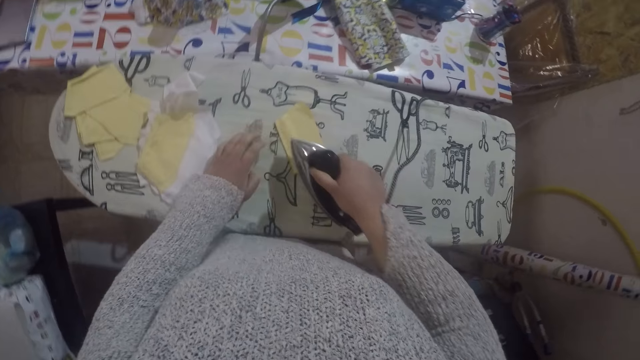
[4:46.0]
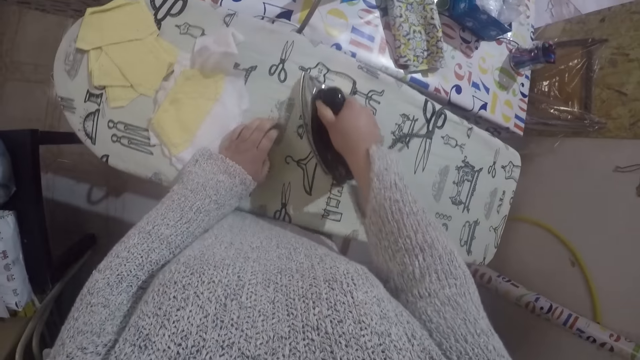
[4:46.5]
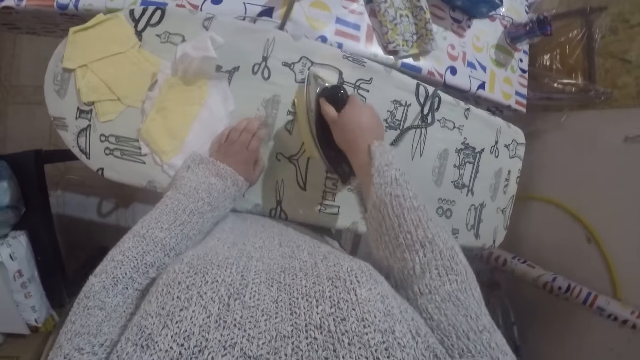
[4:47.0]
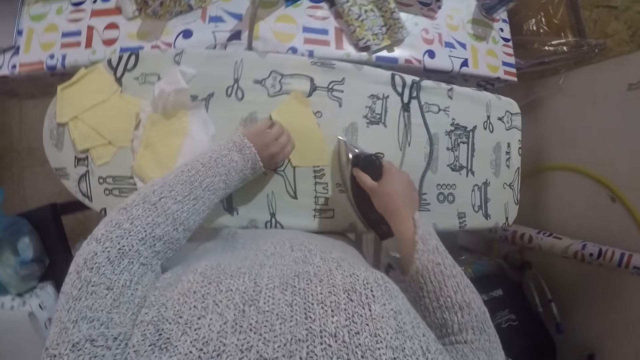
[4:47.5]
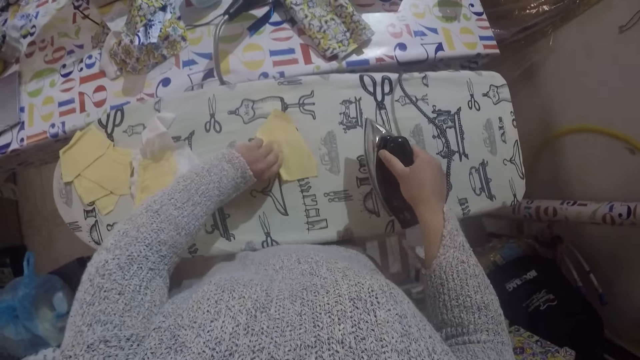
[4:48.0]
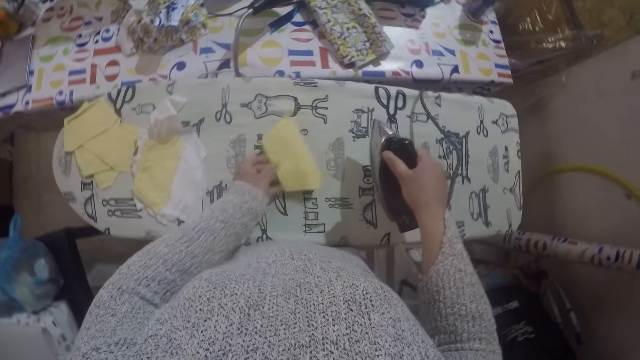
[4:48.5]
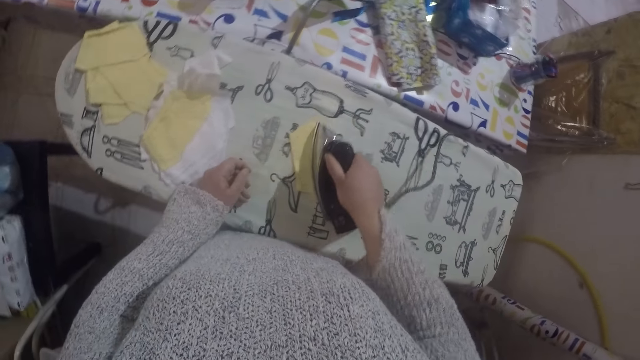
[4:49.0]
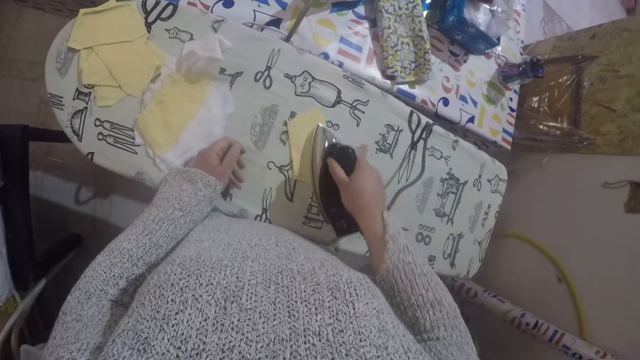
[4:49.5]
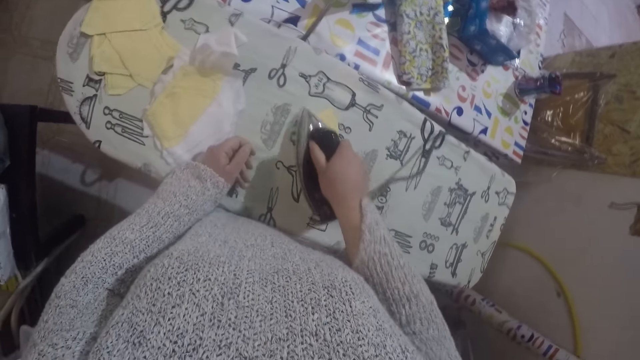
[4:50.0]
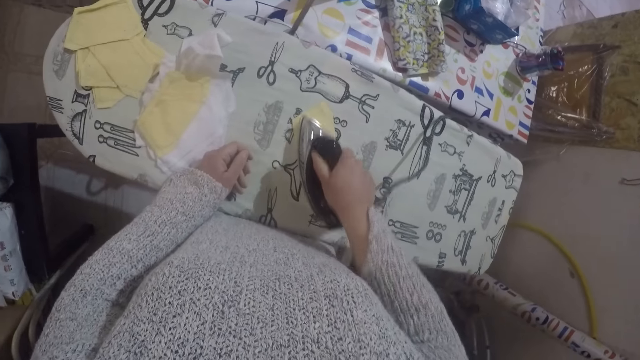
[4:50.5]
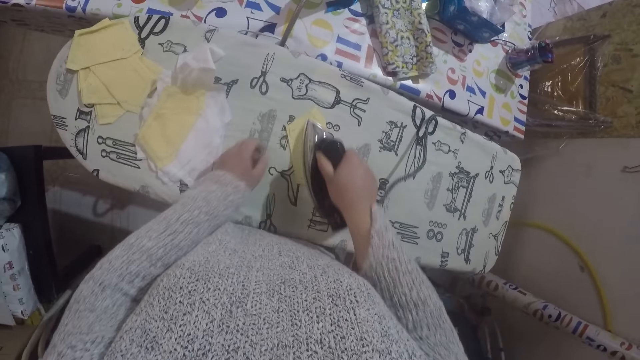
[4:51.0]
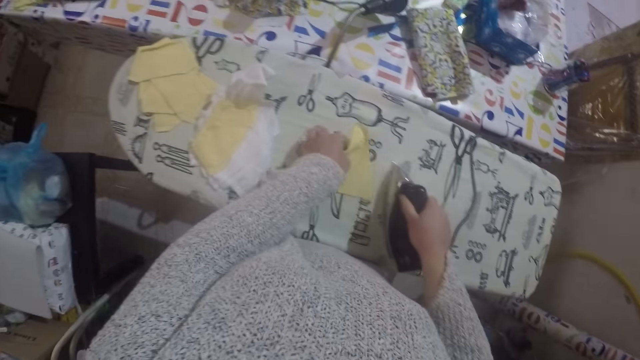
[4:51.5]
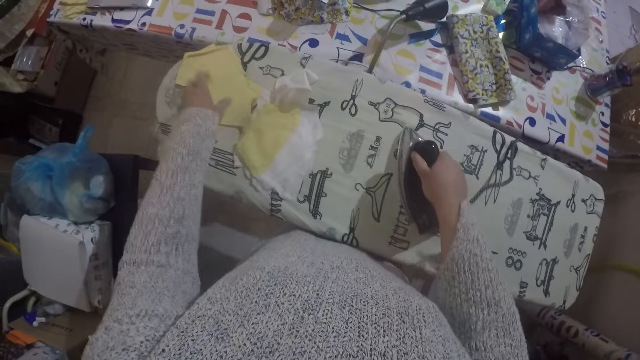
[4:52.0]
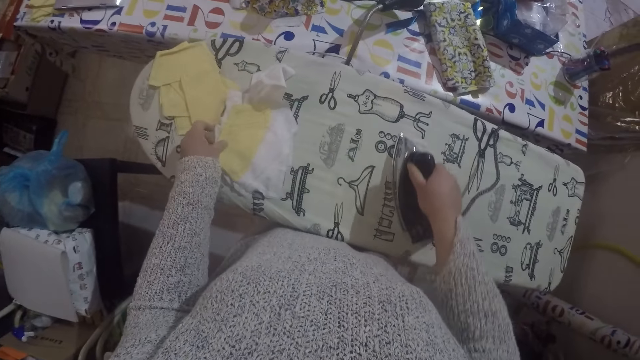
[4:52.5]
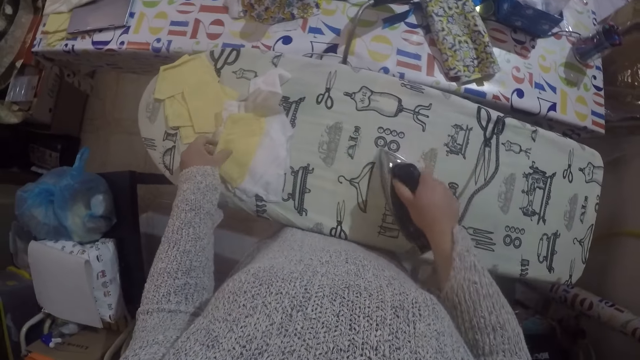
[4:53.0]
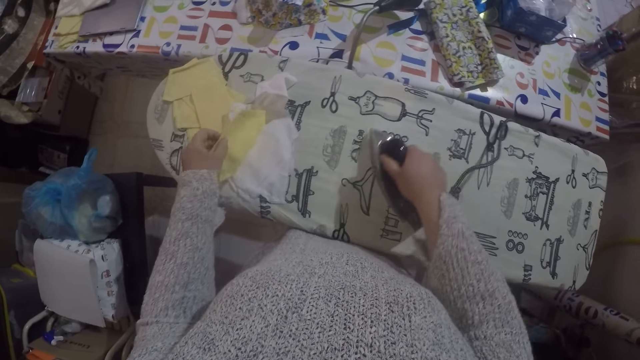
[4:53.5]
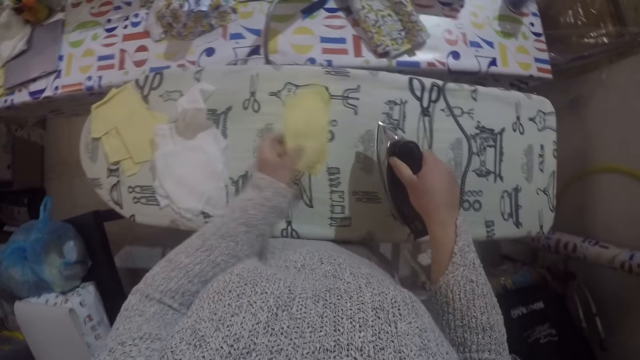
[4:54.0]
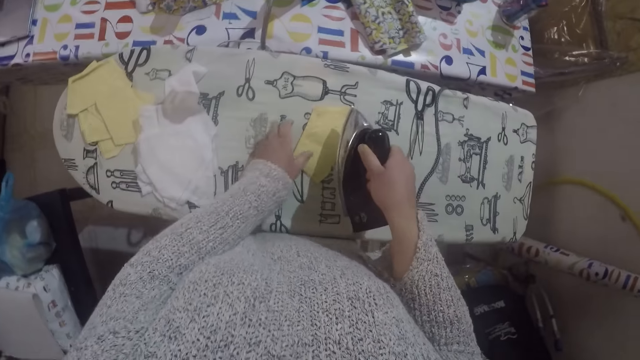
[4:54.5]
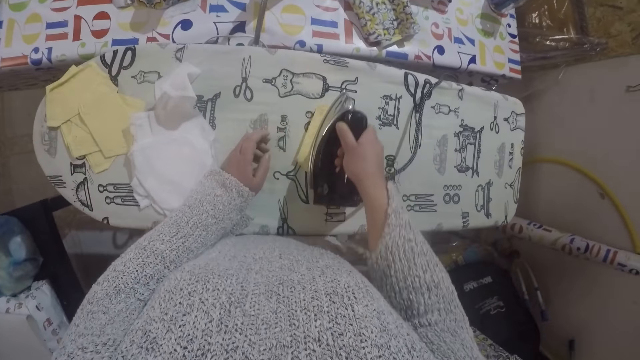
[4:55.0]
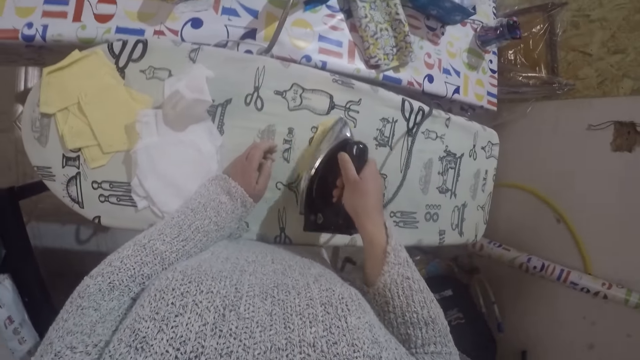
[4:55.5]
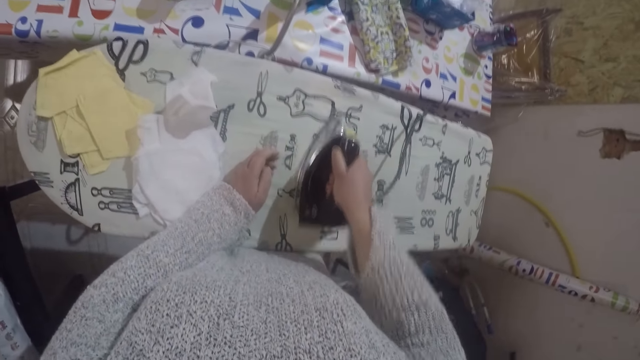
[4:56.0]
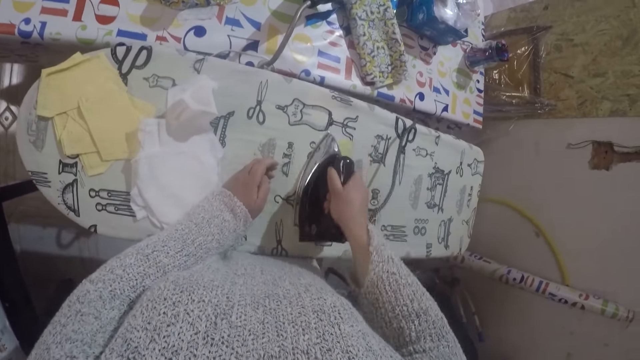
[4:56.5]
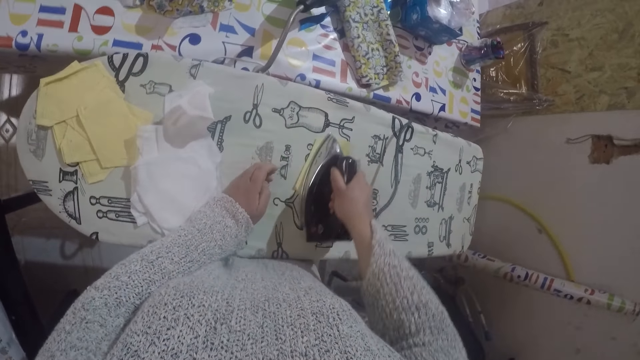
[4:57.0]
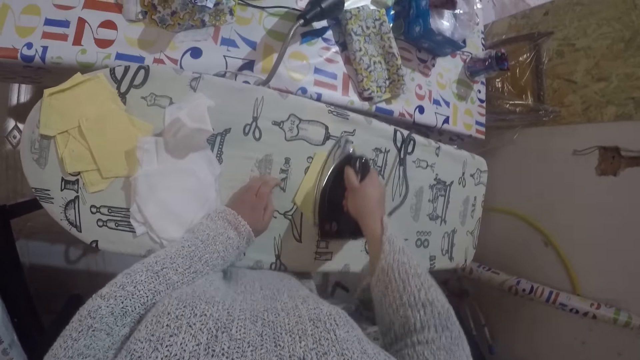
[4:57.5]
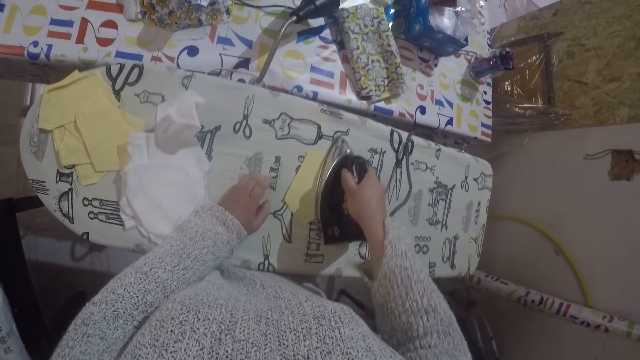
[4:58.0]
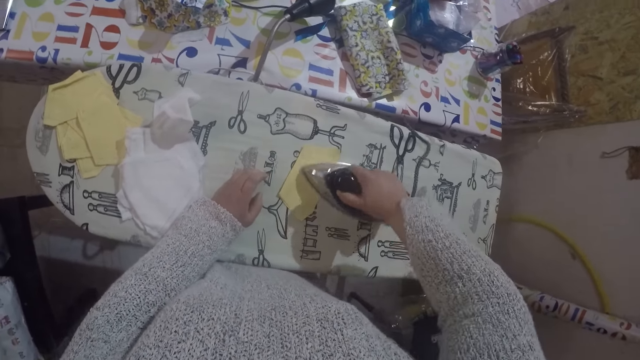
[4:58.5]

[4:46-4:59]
The camera wearer turns upside down a piece of cloth. They iron the piece of cloth. They move the material to the pile. They put the piece of cloth on the ironing board. They move the iron on the ironing board. They move the material towards the iron box. They iron the material with the iron box.

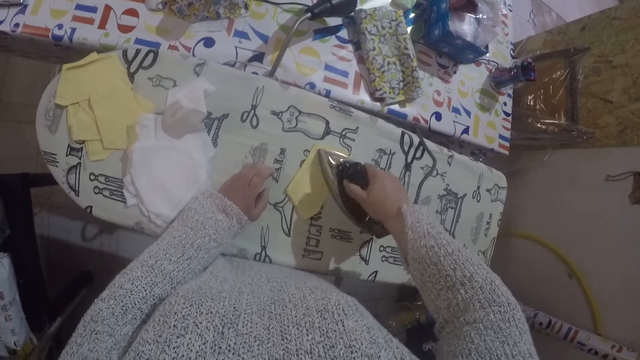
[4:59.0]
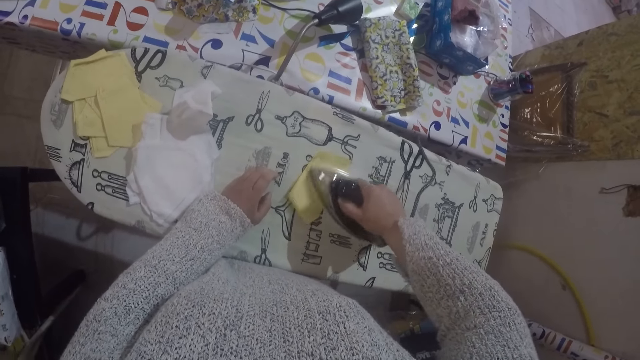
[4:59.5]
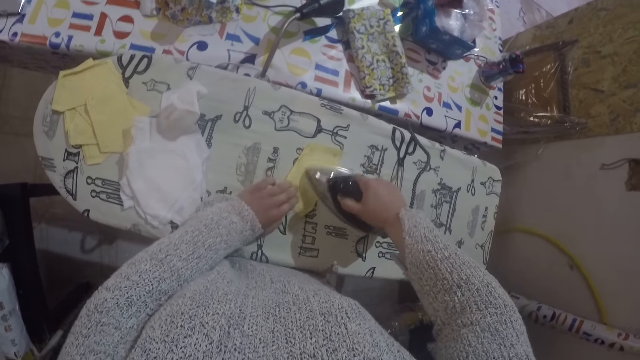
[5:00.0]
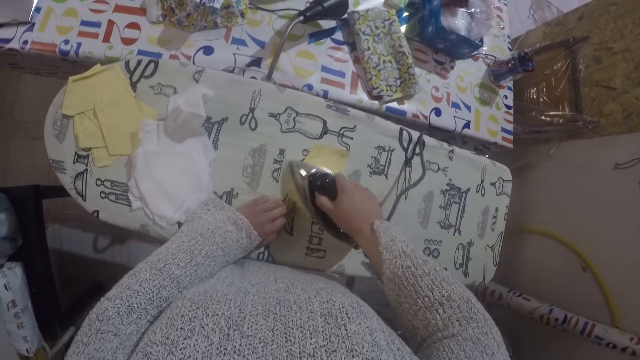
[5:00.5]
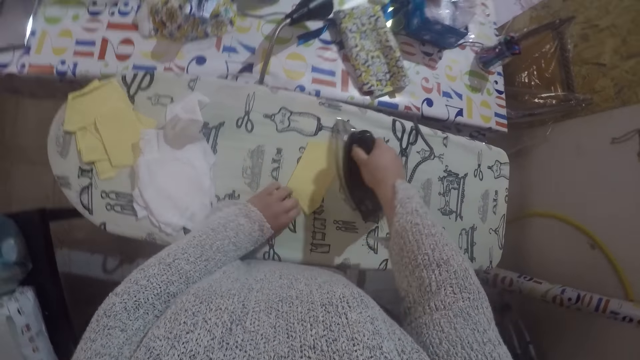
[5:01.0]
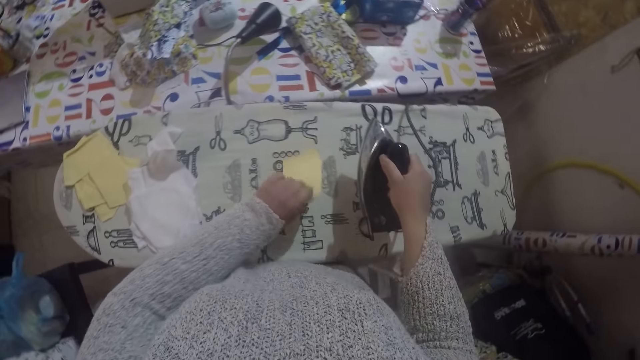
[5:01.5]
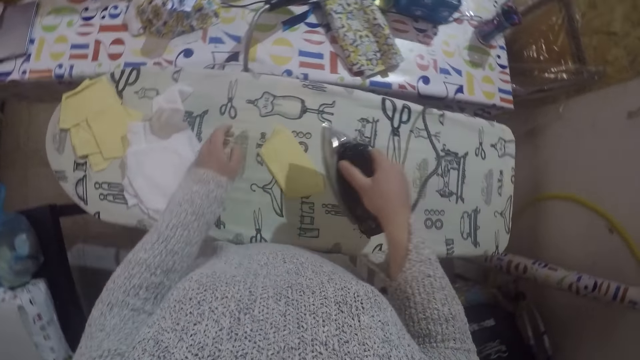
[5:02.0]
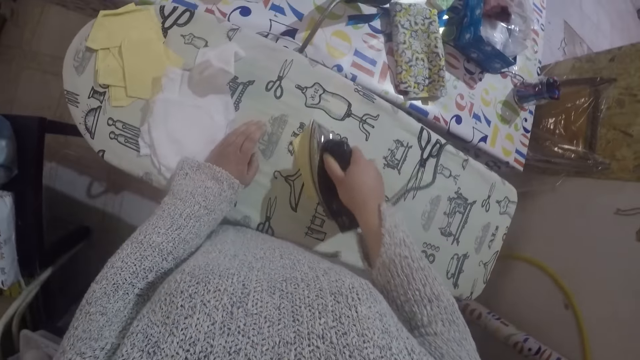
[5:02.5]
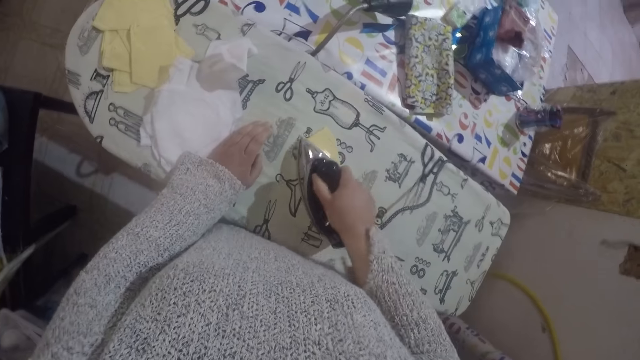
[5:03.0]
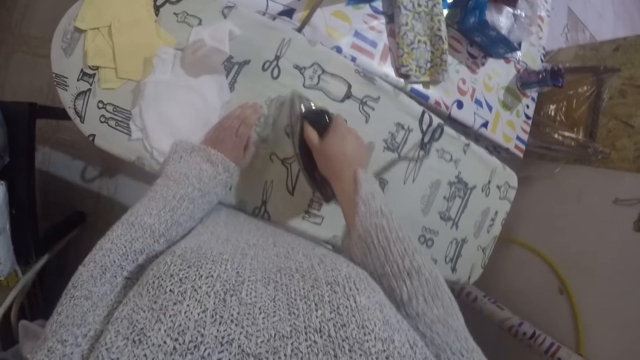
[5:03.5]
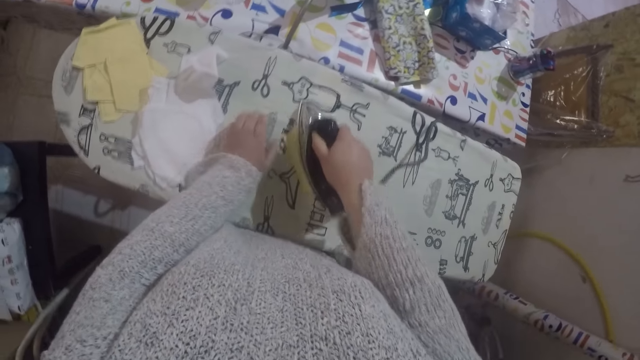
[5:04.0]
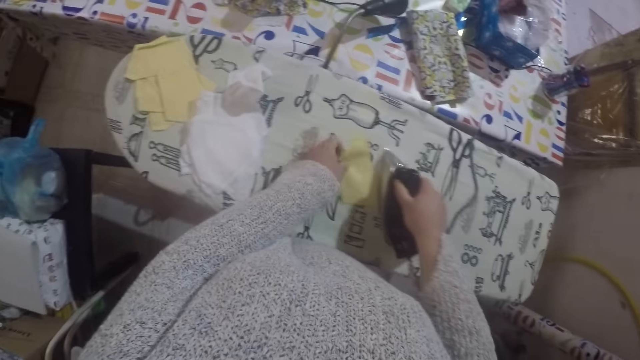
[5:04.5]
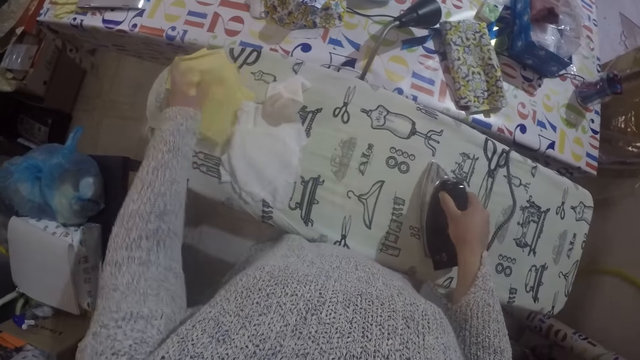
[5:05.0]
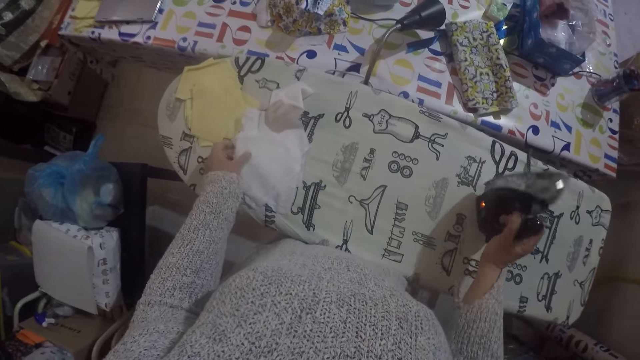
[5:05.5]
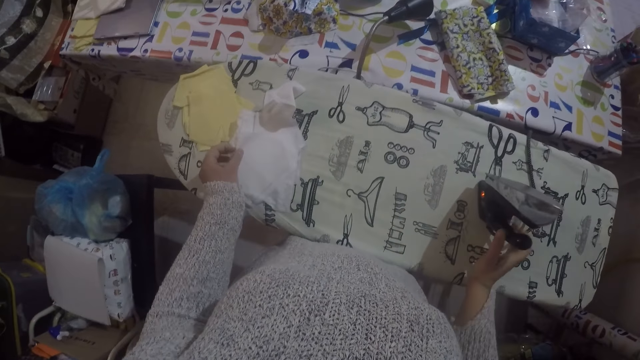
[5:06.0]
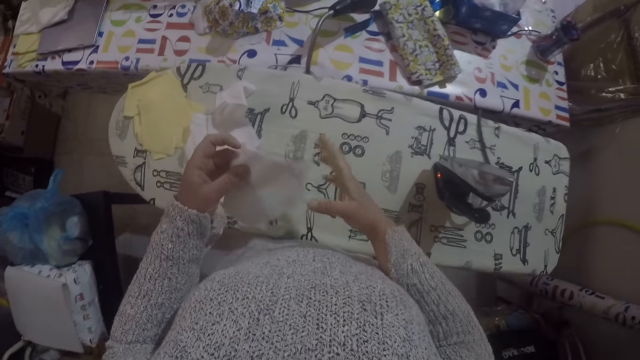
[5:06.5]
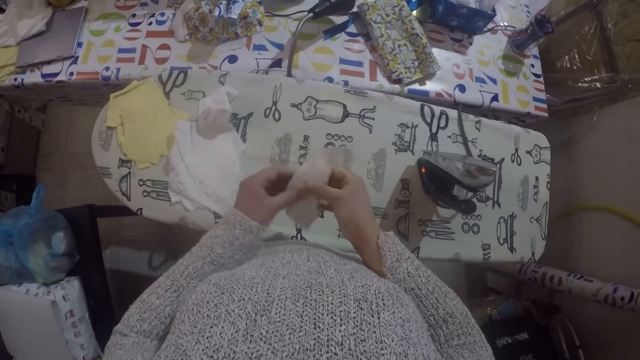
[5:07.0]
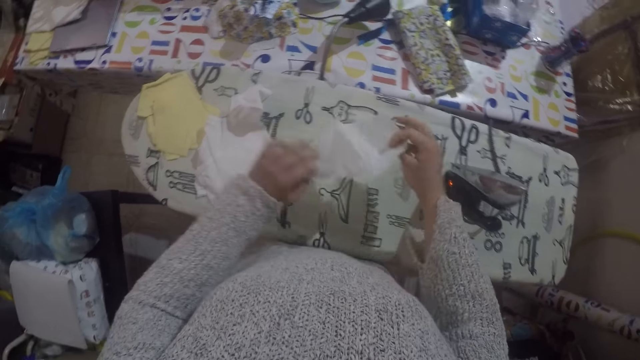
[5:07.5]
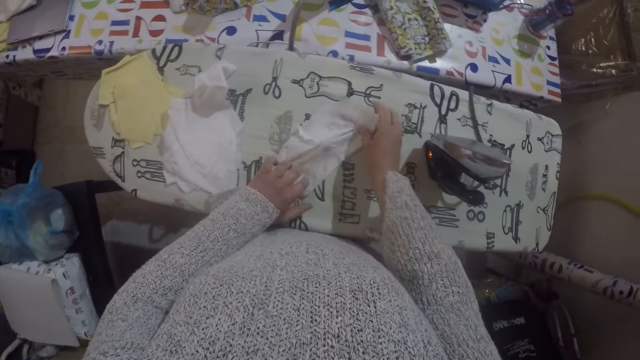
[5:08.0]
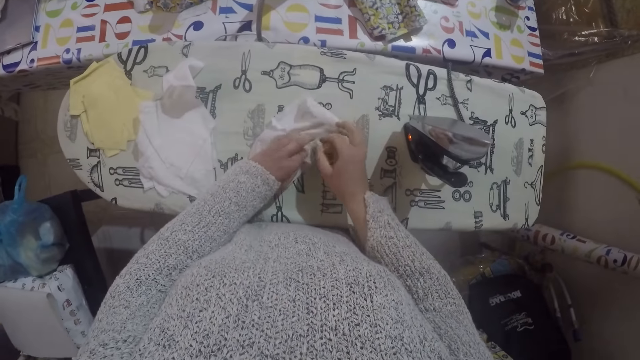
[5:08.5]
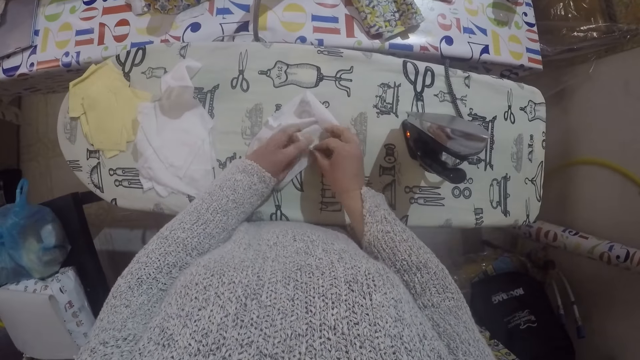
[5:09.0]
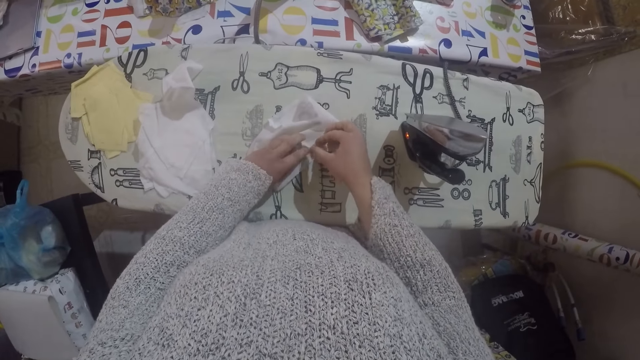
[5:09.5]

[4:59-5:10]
The camera wearer moves the material to the pile. They pick up the material, unfold the material, place the material on the ironing board and straighten the material.
